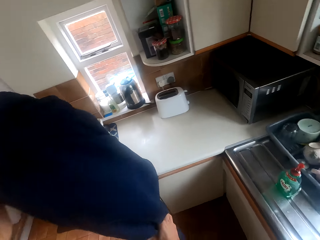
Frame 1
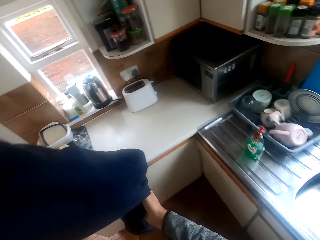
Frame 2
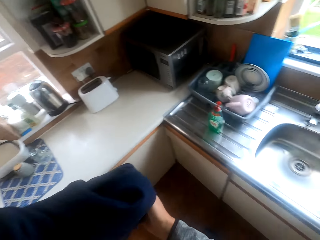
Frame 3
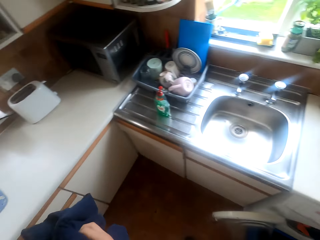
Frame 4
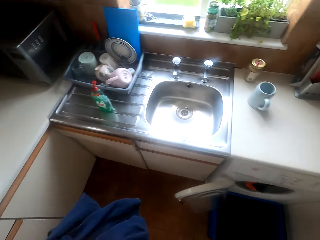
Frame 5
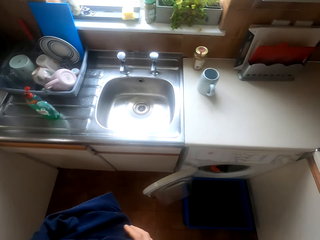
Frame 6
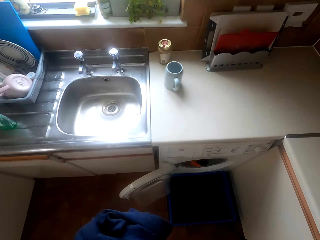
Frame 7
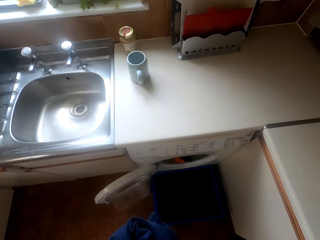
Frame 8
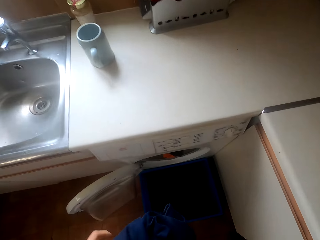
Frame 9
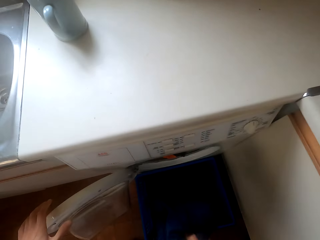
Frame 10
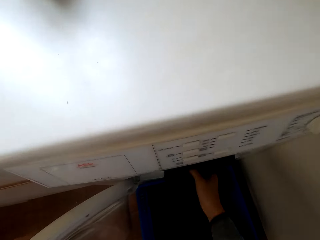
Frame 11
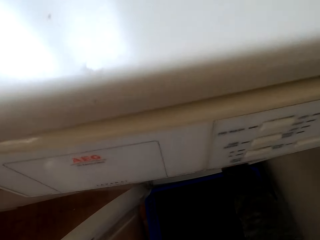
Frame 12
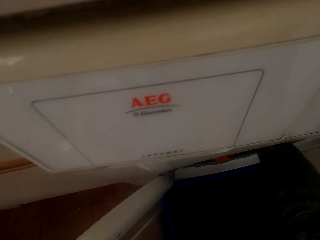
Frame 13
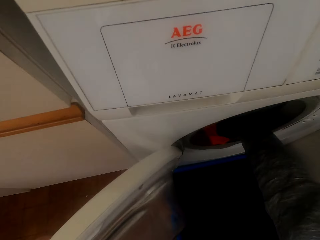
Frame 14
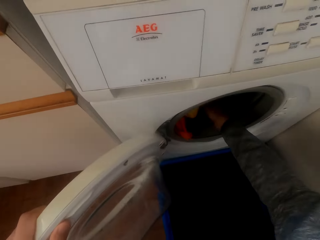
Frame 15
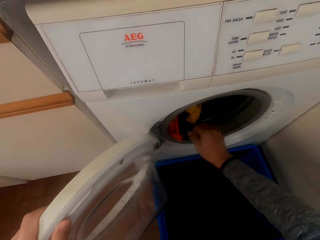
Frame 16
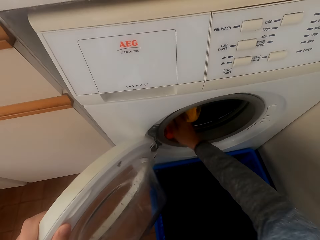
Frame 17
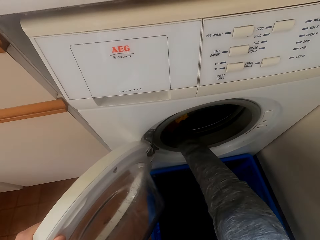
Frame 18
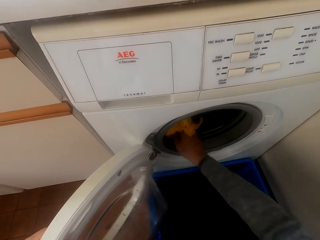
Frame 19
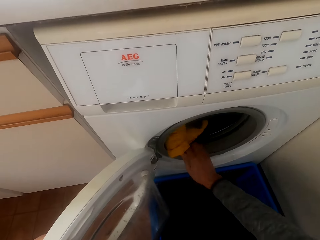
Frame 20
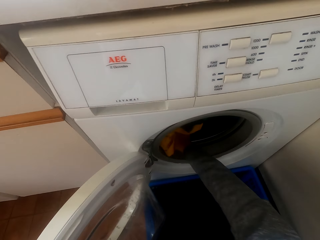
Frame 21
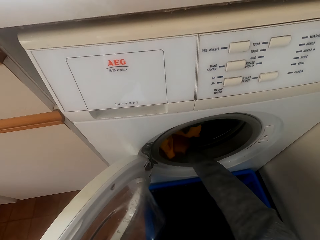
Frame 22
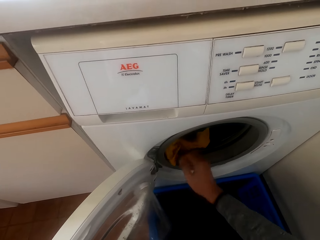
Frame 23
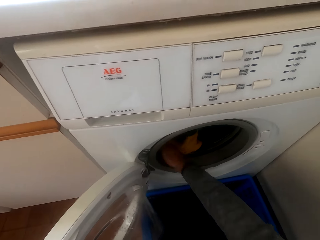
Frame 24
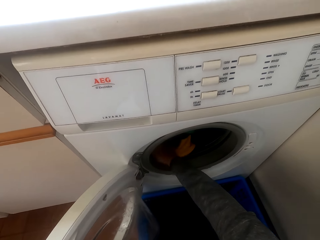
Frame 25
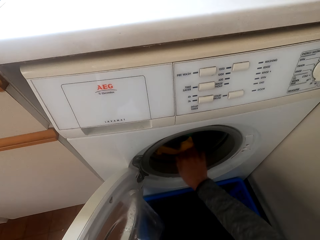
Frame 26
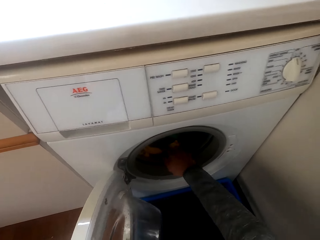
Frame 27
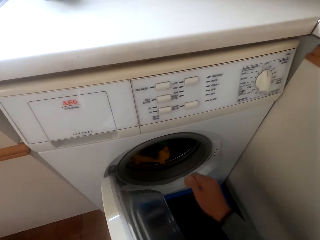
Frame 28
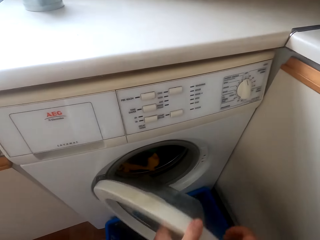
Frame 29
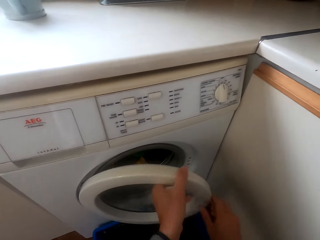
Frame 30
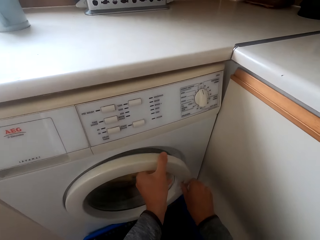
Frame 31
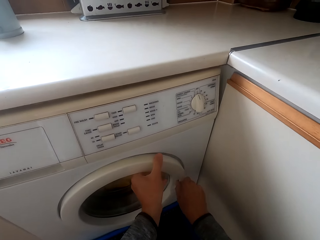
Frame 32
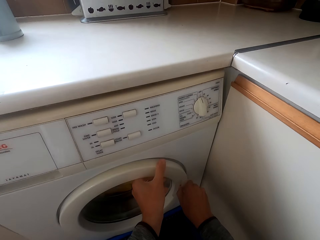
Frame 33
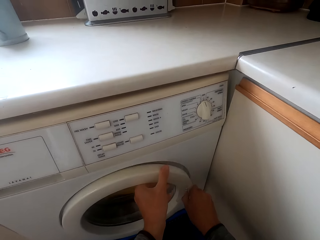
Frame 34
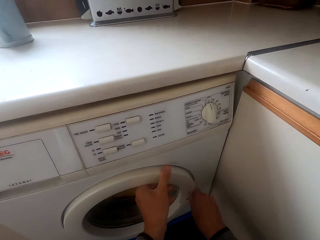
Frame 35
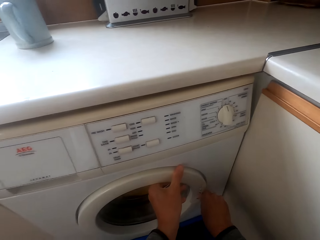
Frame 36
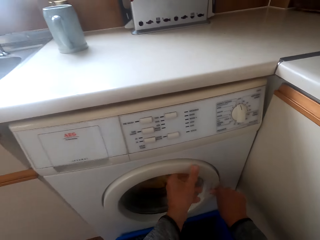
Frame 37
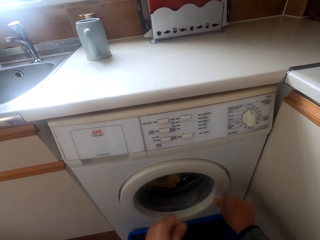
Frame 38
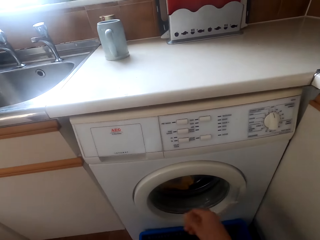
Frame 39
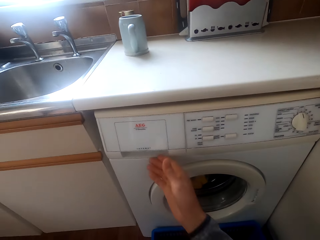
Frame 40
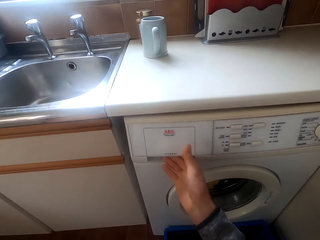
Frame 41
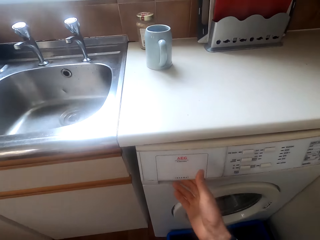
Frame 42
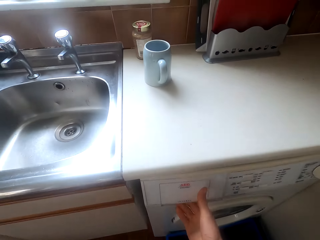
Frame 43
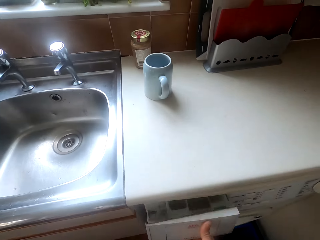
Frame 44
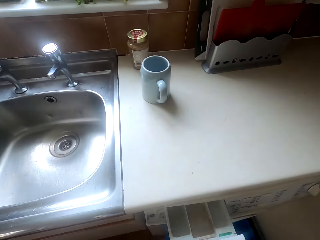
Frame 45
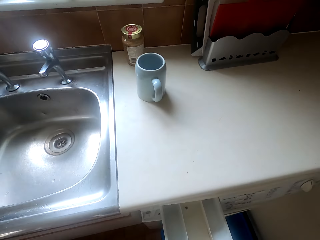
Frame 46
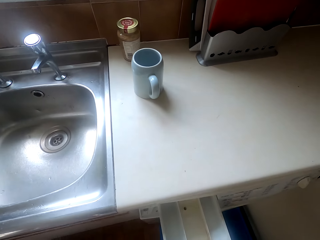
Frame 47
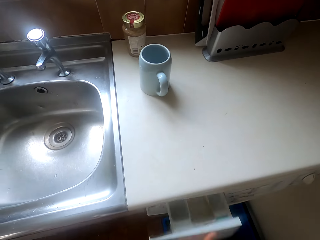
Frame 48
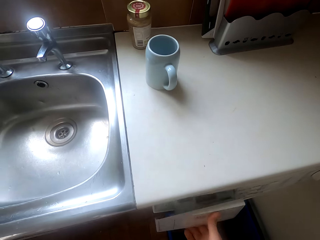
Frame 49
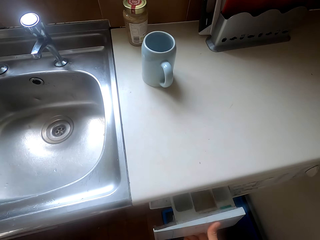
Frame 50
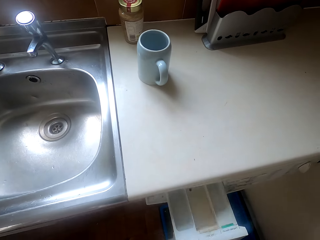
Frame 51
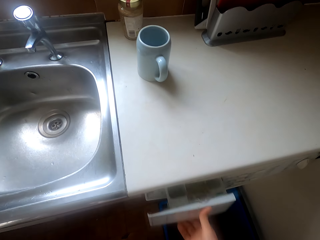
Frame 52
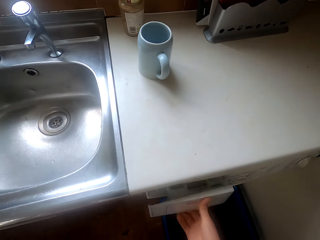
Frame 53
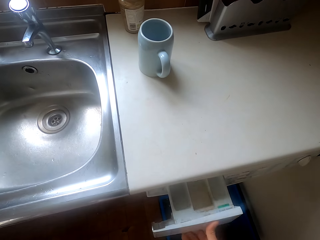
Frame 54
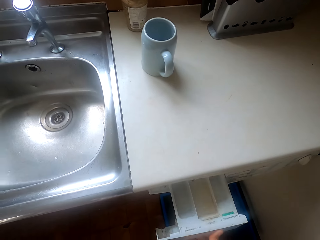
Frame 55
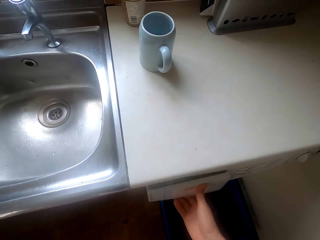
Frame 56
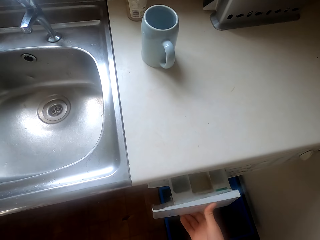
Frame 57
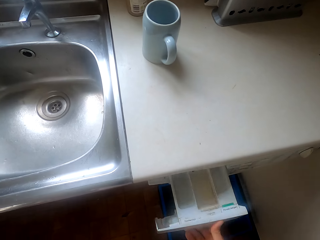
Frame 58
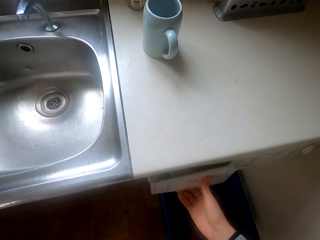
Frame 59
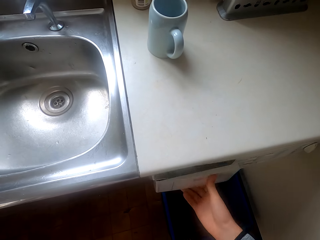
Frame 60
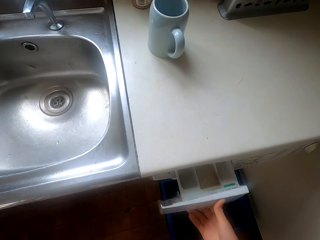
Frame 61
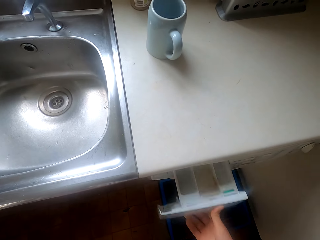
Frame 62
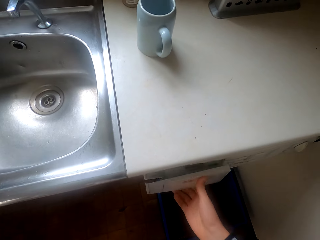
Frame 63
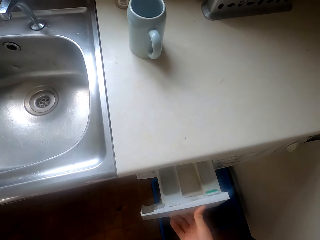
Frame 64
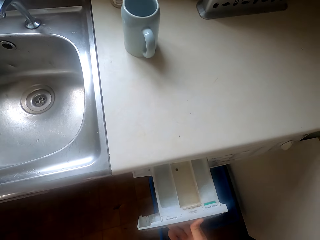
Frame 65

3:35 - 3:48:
The camera wearer puts the trouser in the washing machine. They close the washing machine. They operate the washing machine.

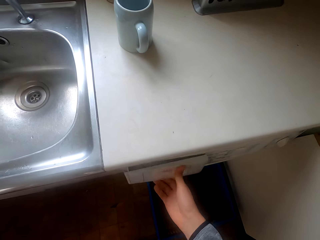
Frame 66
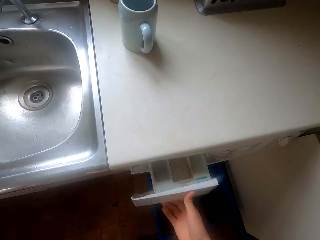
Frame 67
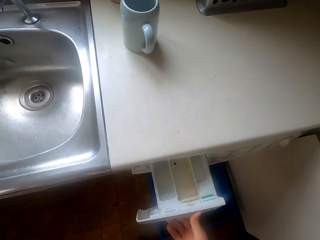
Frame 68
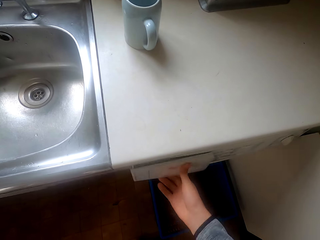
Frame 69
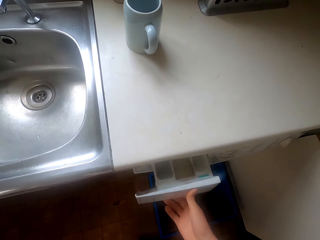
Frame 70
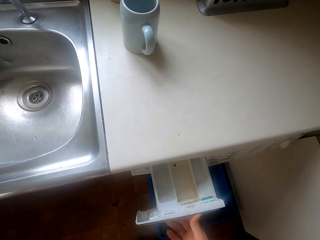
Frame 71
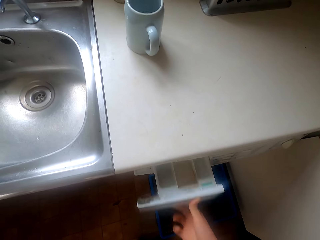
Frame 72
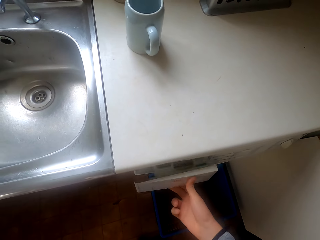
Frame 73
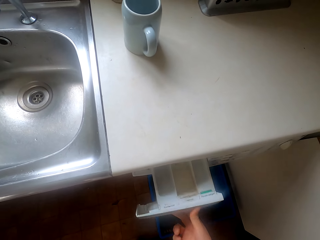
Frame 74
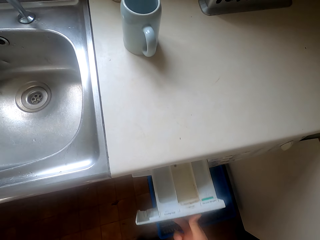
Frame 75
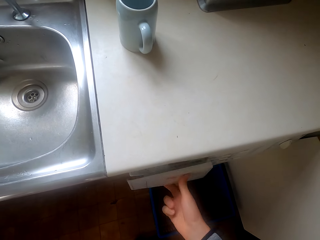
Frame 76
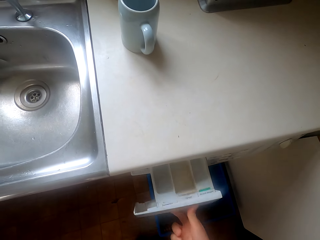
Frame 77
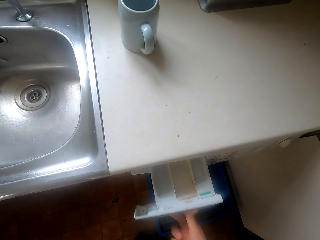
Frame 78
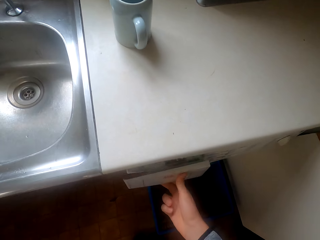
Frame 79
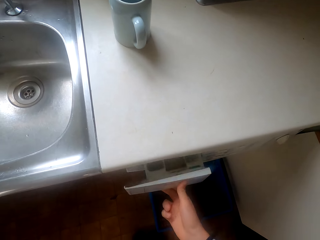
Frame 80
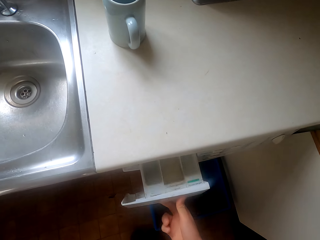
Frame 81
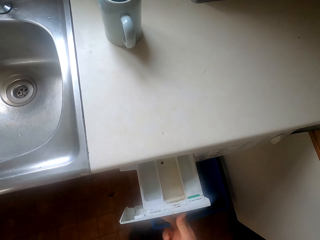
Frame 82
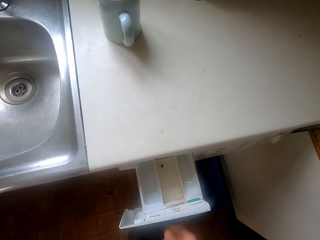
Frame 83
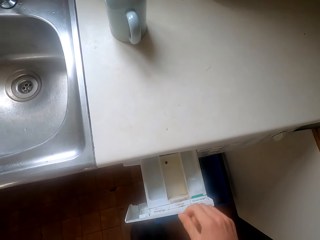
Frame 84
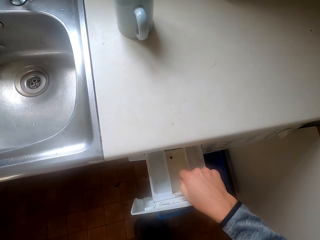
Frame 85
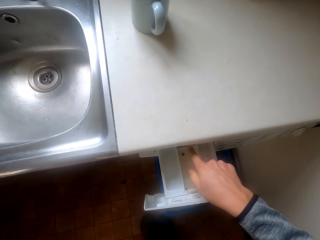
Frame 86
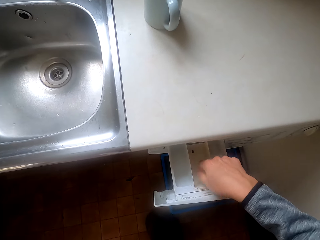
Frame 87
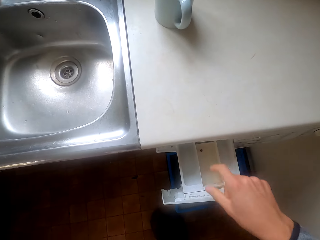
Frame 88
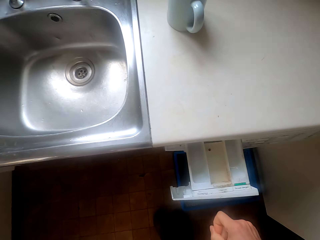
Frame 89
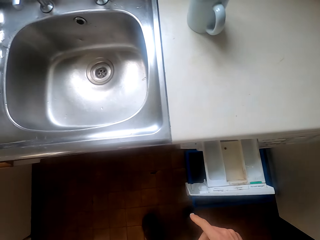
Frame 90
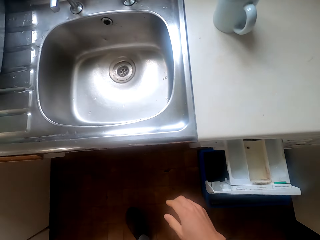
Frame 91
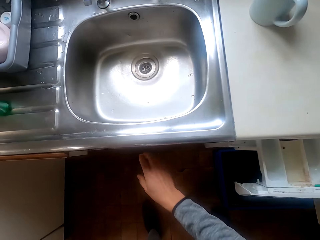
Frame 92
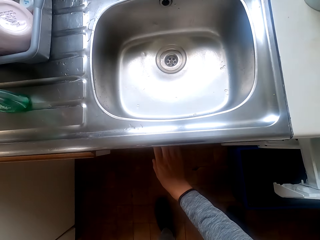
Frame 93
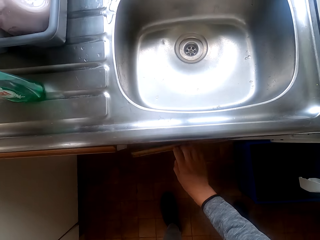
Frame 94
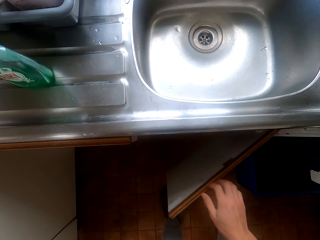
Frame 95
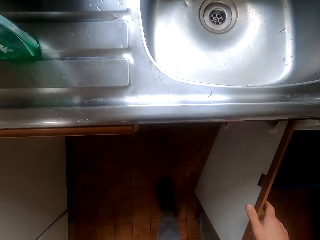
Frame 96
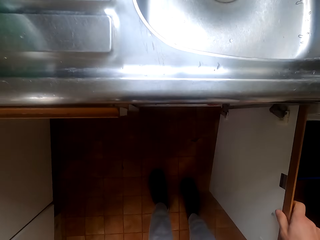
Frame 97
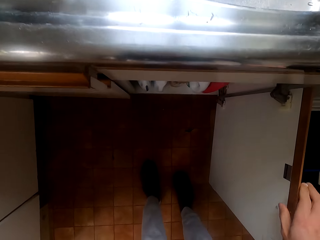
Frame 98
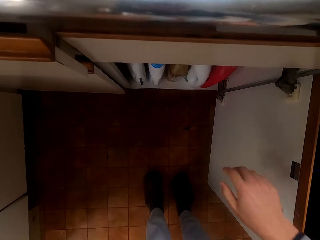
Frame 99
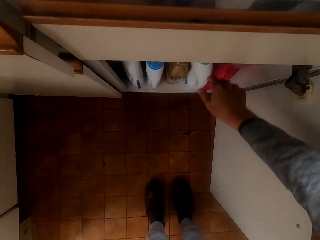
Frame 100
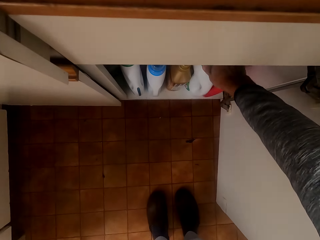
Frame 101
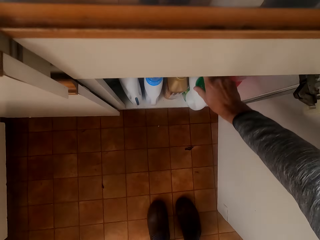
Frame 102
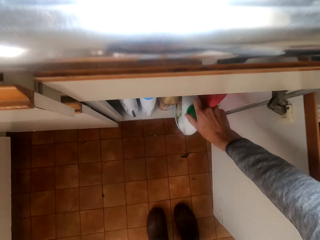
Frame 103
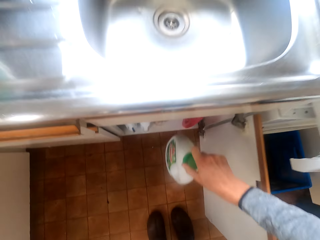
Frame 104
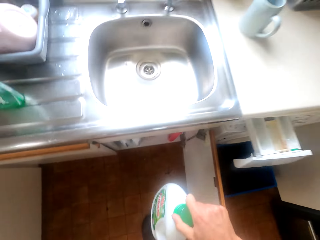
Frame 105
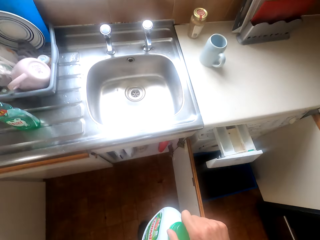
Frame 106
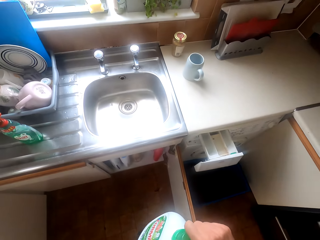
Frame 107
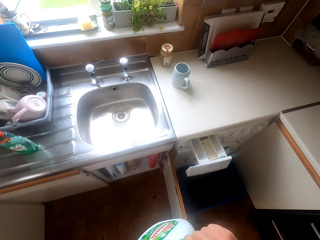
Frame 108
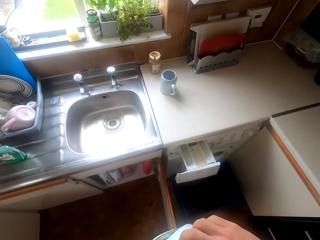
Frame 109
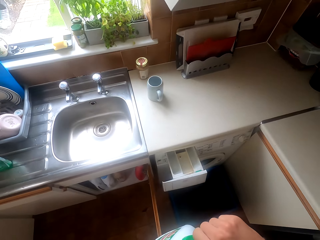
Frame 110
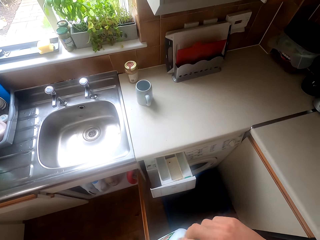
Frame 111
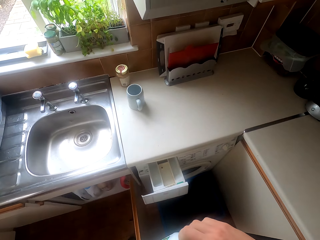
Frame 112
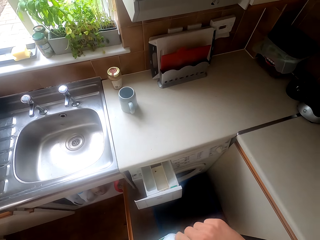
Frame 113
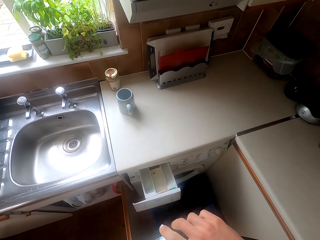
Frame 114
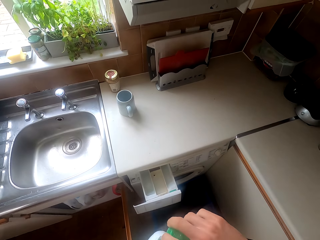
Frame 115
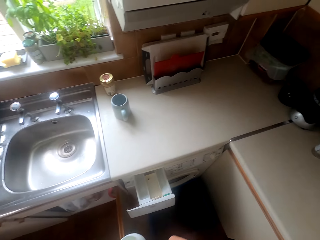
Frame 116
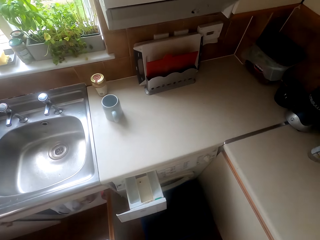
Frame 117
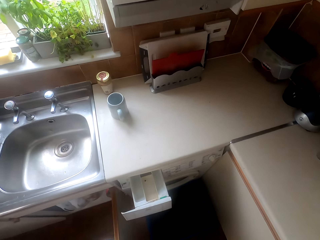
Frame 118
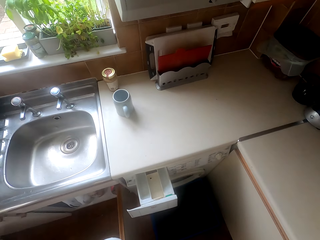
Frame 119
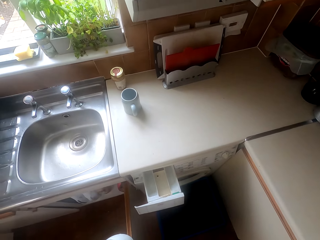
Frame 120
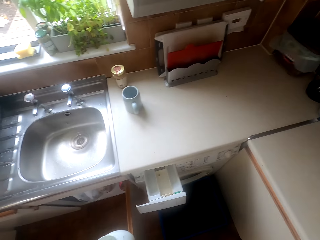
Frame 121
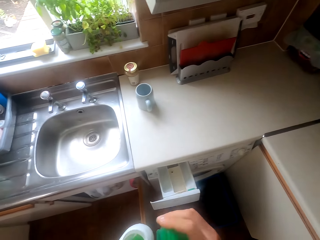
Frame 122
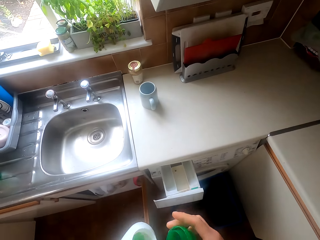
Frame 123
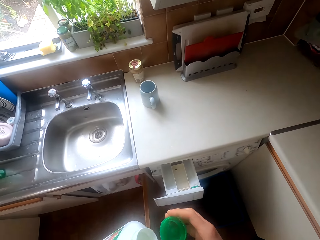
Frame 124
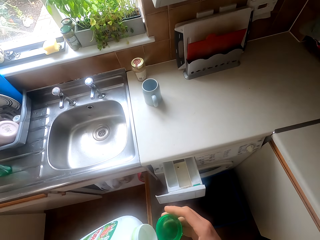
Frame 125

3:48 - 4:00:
The camera wearer opens the cabinet. They pick detergents from the cabinet.
